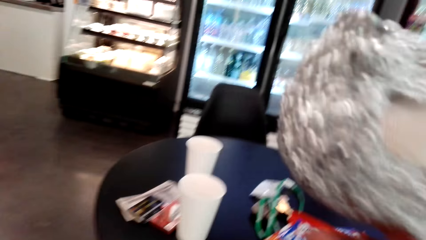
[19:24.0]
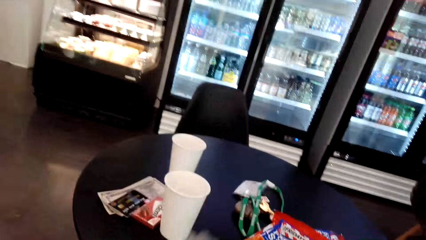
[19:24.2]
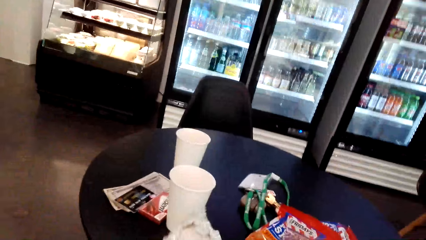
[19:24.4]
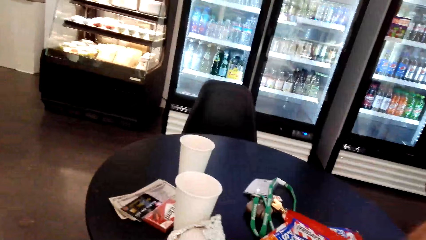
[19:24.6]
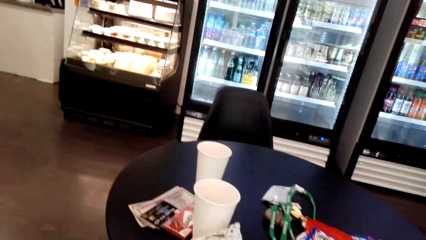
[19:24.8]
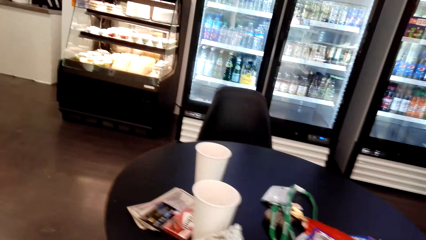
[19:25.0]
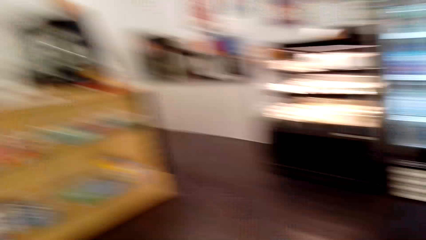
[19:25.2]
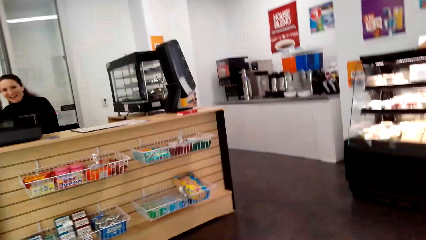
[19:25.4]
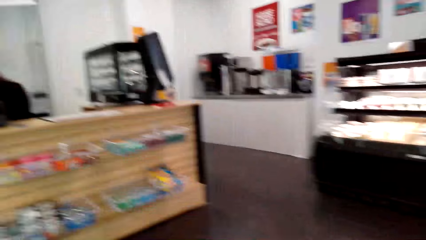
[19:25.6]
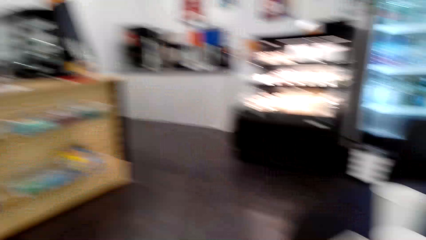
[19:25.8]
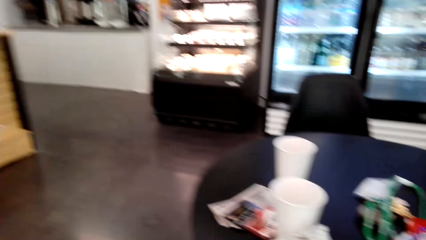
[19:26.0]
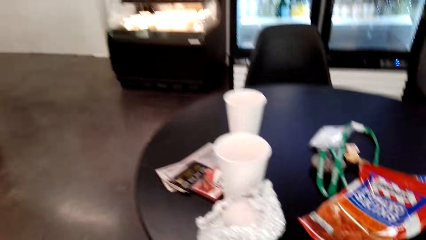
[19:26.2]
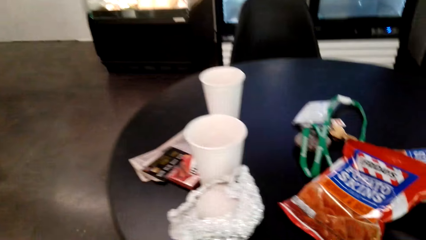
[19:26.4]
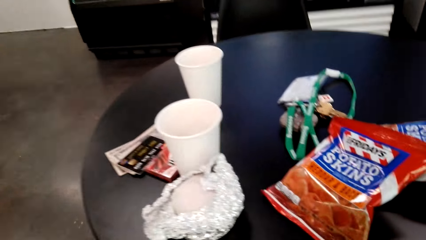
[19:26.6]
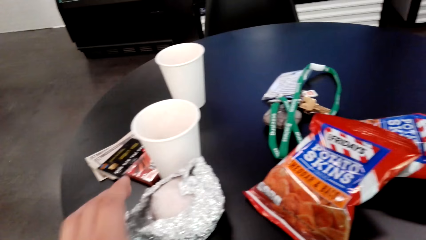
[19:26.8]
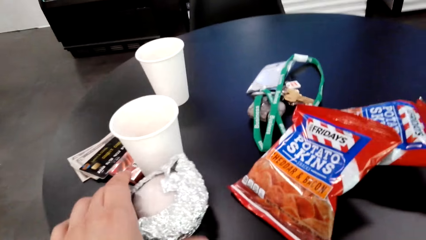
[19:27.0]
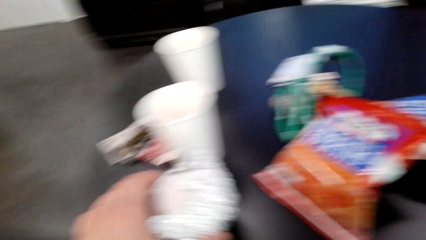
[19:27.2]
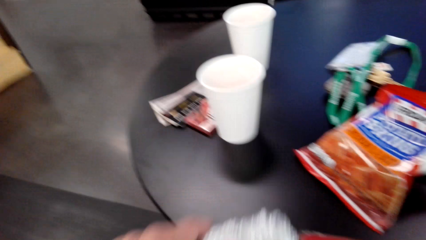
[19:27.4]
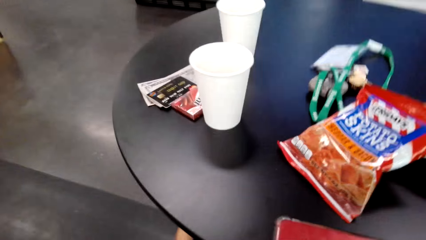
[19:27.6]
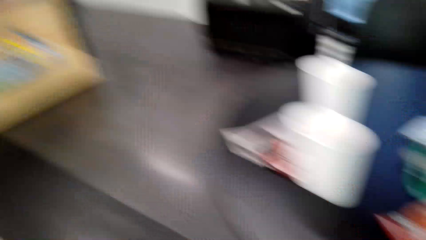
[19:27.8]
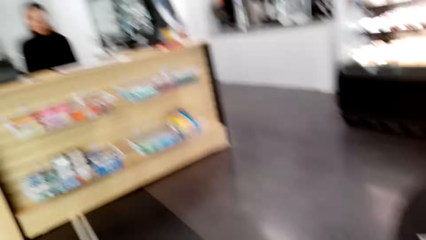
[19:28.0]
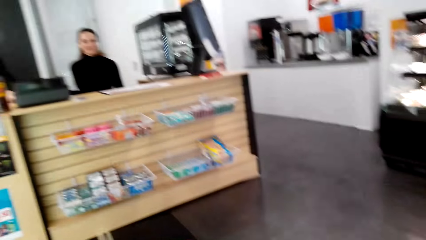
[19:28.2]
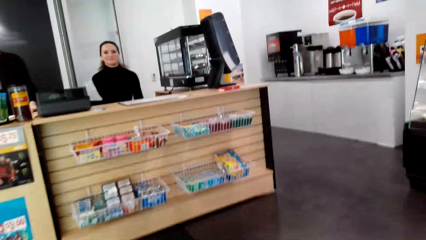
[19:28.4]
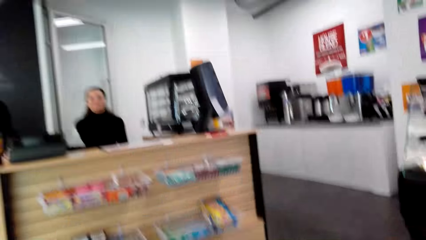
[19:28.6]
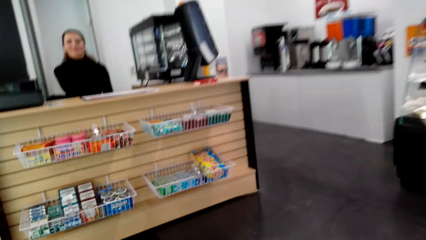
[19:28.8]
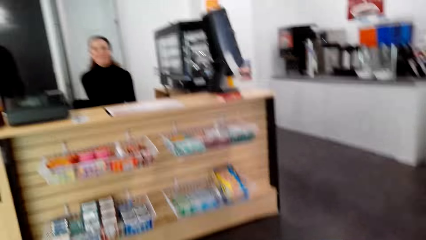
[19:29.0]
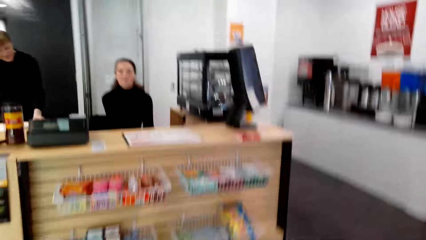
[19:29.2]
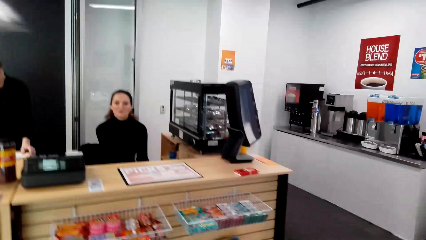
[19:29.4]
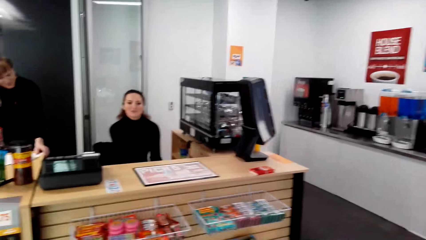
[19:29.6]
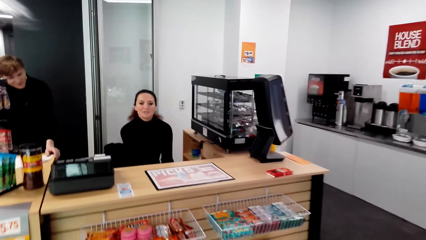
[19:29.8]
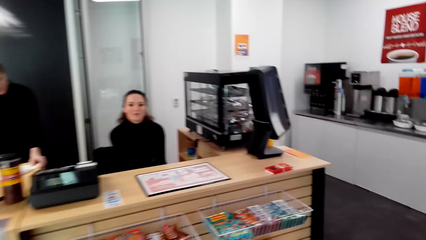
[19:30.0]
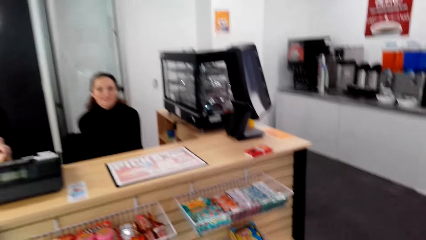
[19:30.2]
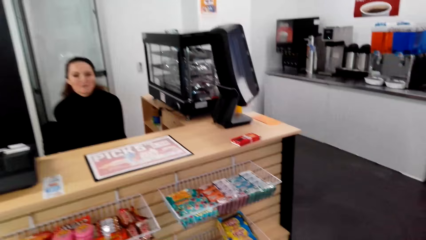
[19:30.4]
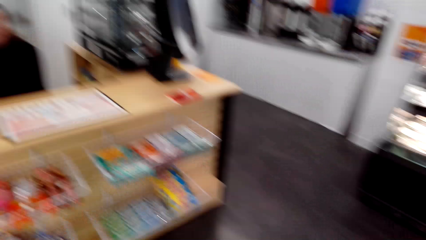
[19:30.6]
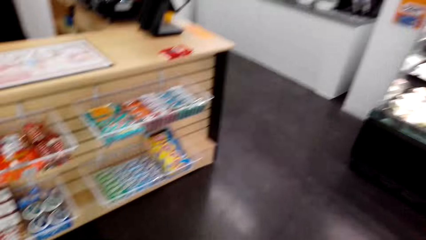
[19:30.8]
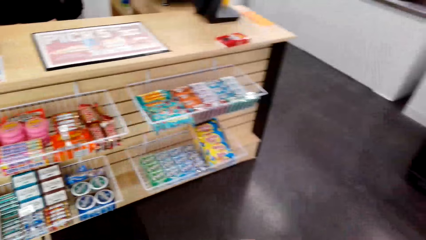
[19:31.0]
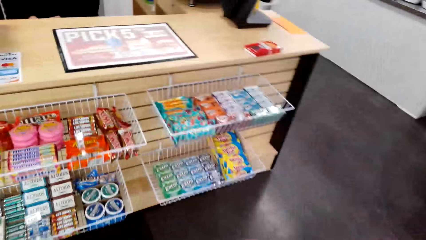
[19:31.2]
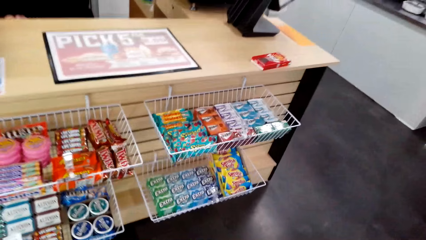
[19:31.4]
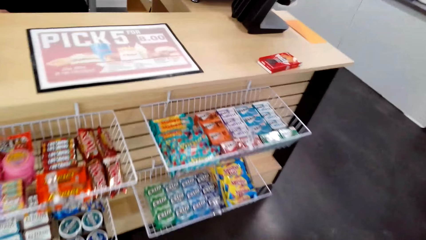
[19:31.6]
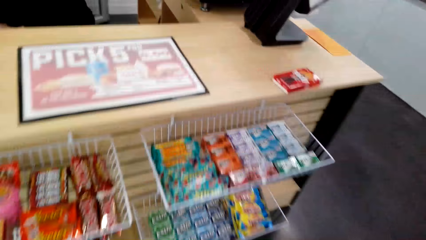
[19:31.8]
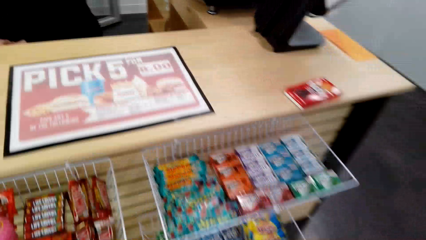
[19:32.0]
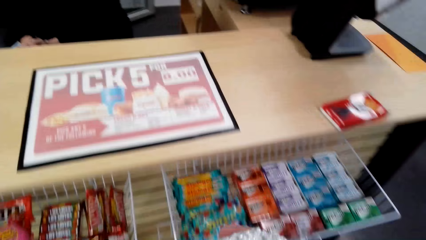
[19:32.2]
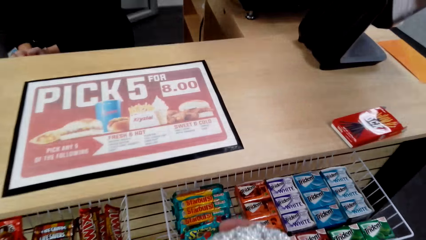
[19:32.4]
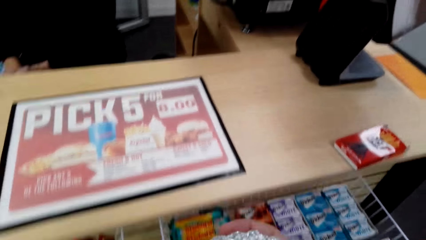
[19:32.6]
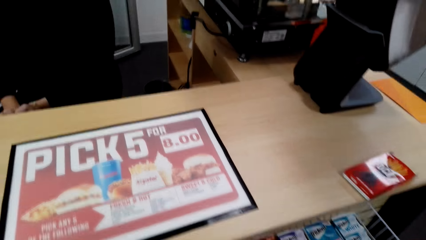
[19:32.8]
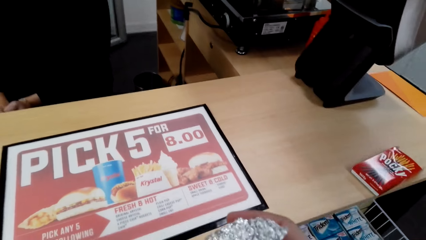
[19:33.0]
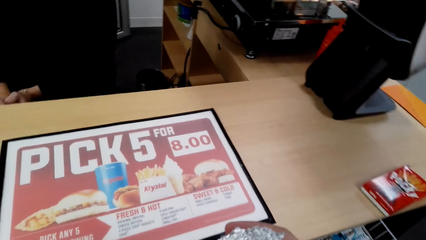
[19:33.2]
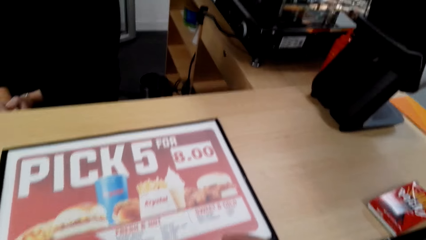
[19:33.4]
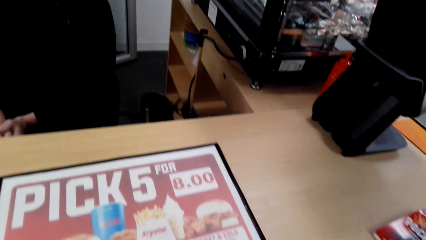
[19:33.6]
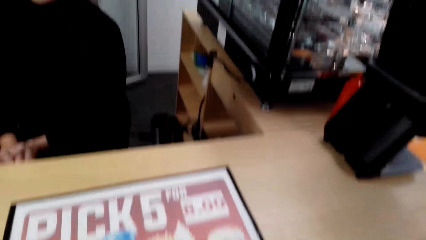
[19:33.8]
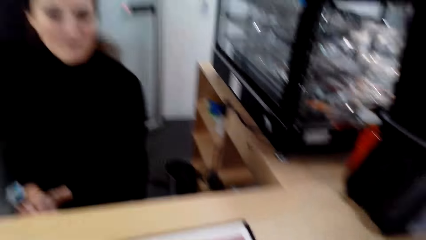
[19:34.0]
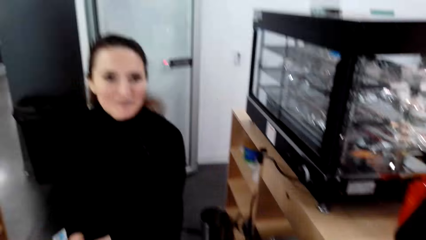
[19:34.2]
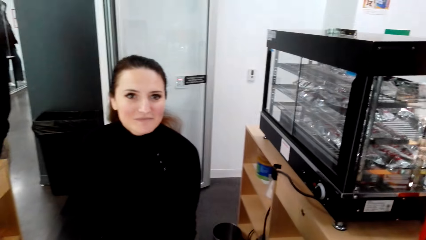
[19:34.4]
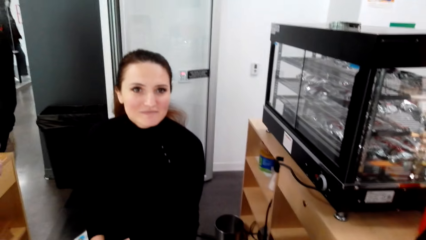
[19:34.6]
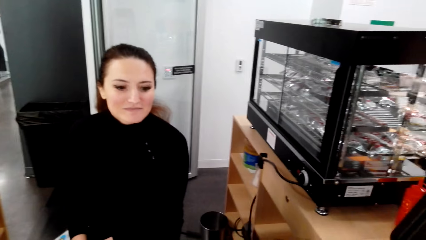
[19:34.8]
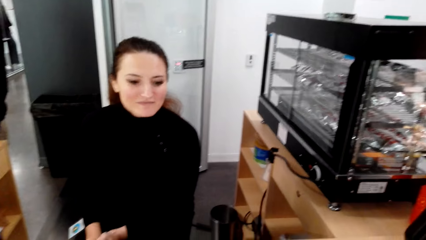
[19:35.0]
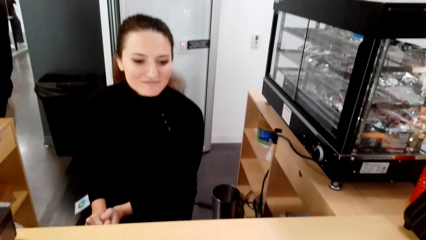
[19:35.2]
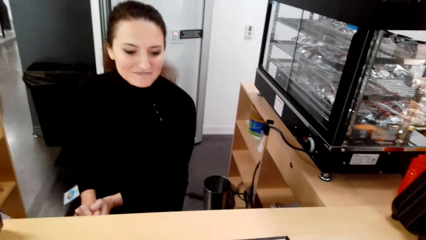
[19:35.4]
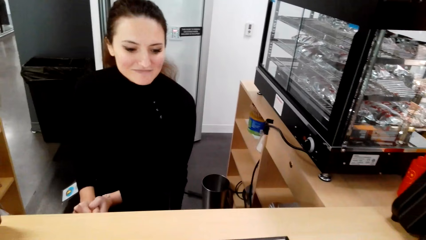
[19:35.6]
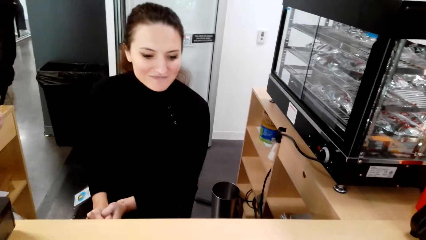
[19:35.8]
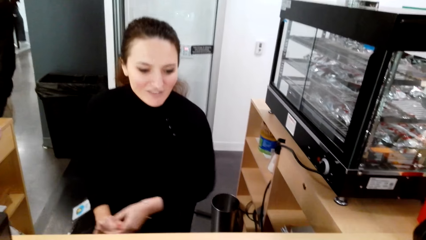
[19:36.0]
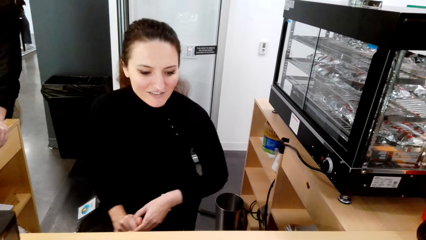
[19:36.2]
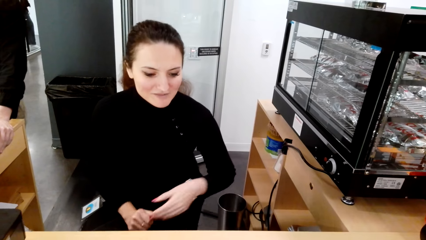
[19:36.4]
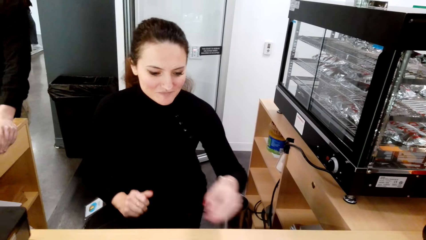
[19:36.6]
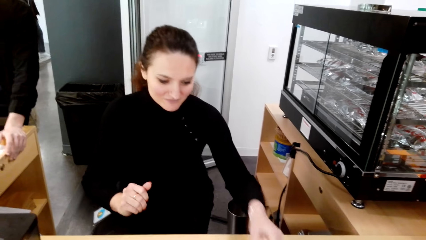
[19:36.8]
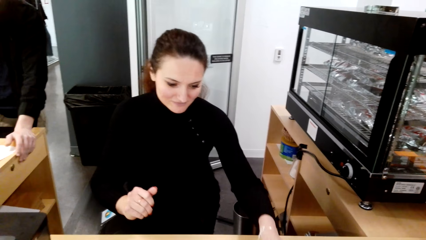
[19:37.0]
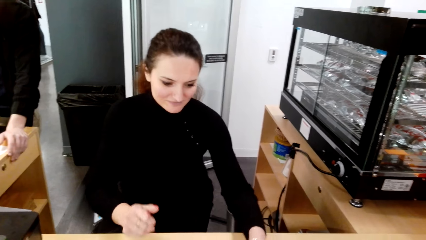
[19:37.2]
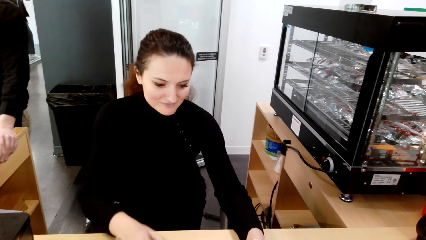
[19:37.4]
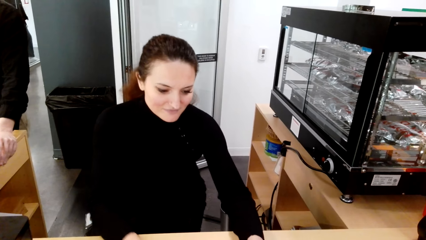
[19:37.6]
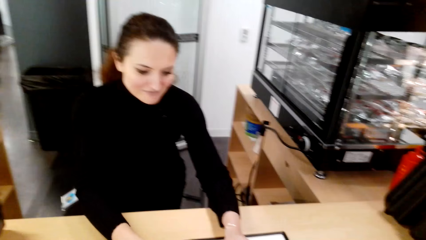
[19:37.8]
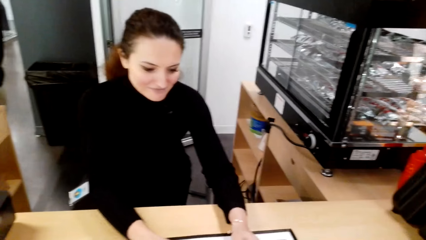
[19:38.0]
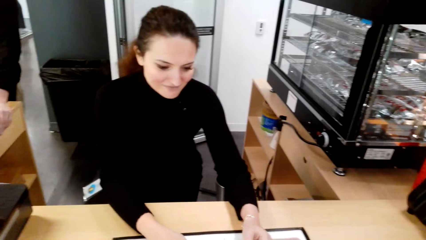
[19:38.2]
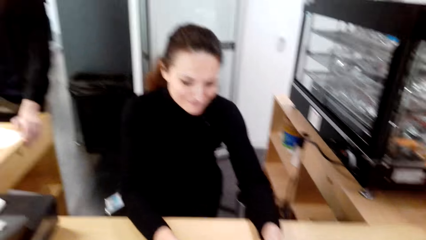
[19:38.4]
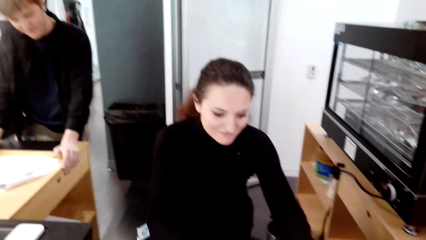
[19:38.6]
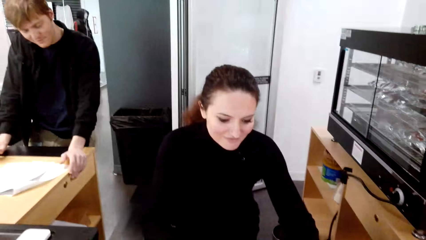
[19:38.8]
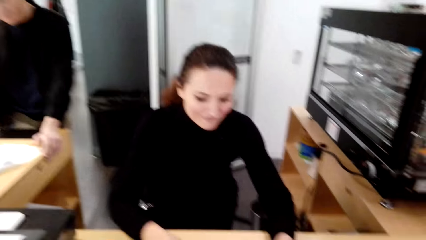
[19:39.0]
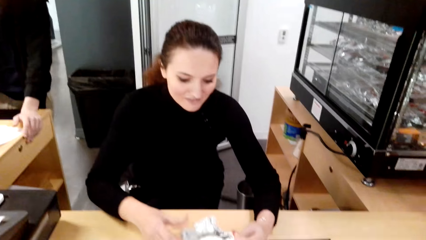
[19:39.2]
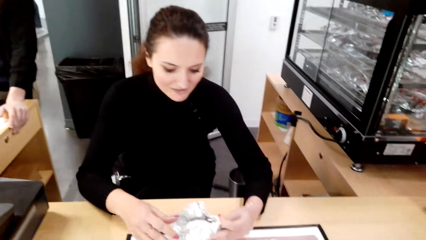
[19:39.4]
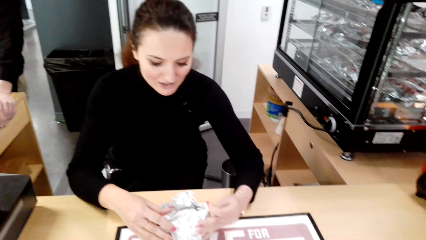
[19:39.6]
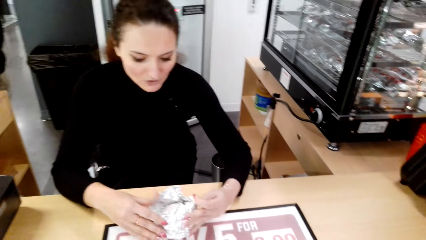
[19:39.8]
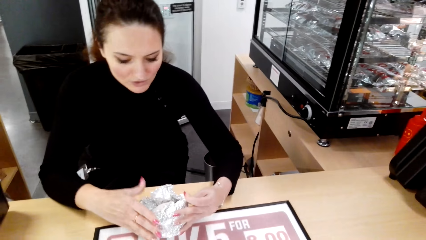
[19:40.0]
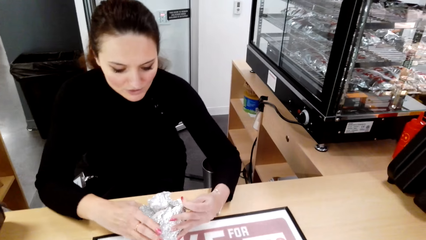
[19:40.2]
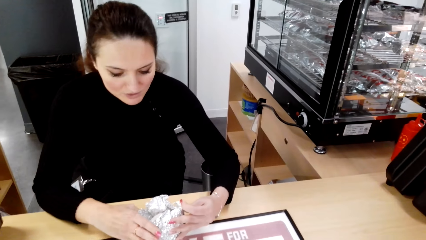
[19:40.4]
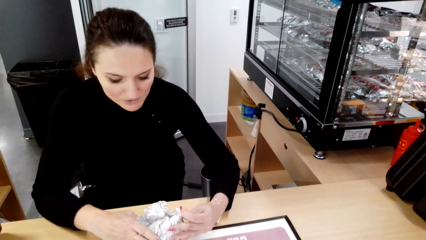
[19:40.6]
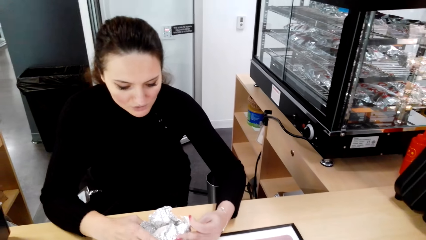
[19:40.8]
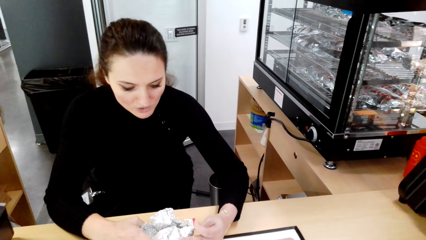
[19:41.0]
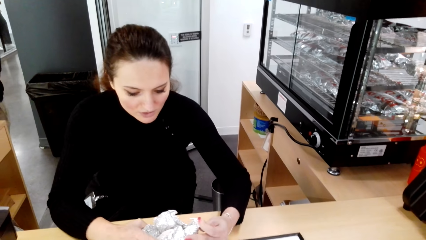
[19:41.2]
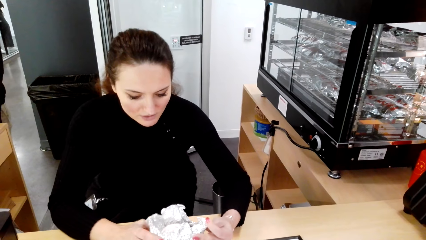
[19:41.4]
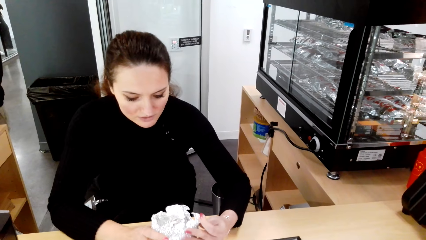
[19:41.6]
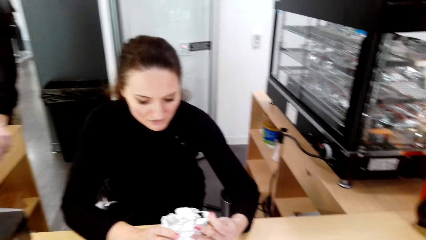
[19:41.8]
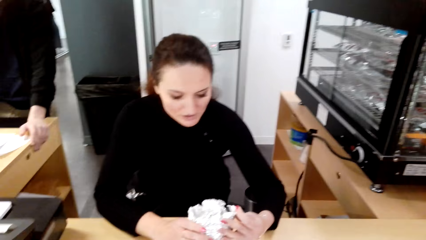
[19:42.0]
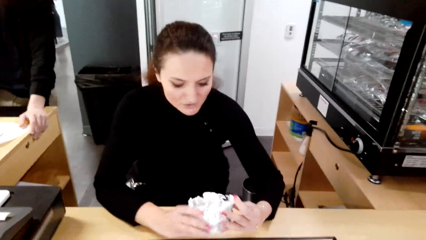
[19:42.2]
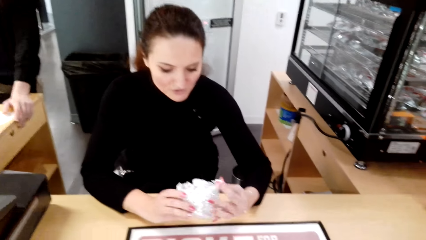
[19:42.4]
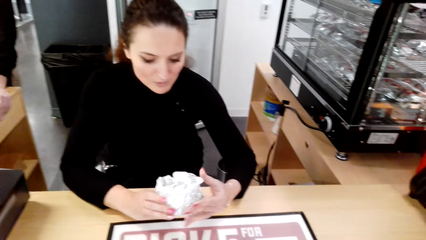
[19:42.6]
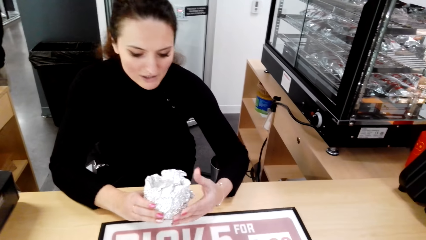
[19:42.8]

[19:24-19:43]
The camera wearer throws food on the table. They pick food from the table. A man stands beside a woman. The camera wearer converses with the woman. They walk around the mall. They converse with the woman. The woman holds a snack. The woman examines the food. The woman touches the snack.
